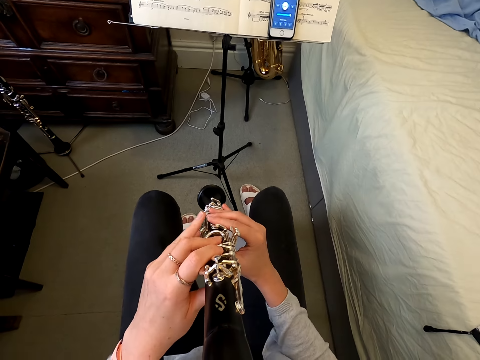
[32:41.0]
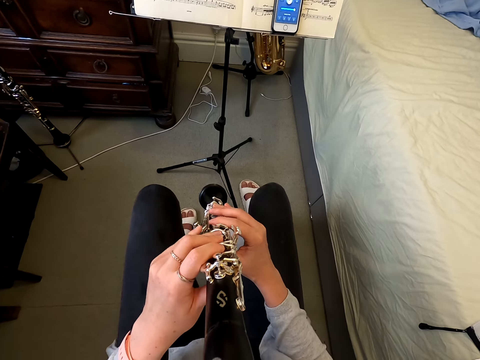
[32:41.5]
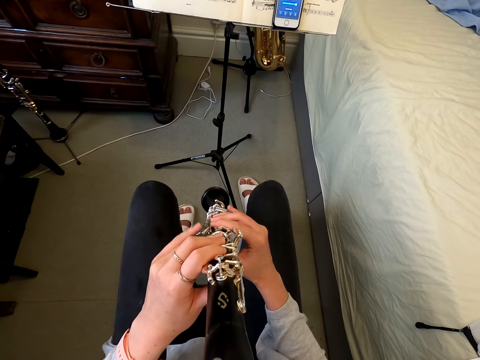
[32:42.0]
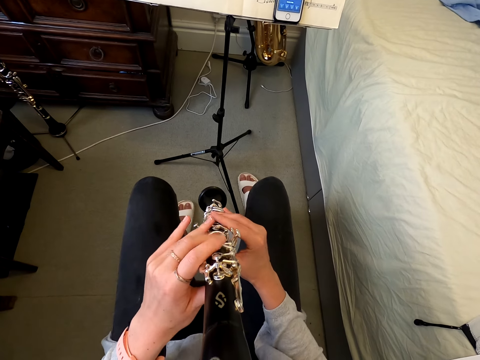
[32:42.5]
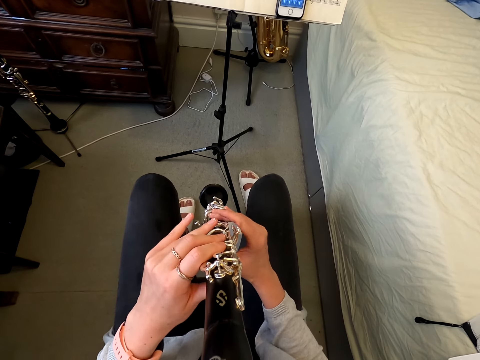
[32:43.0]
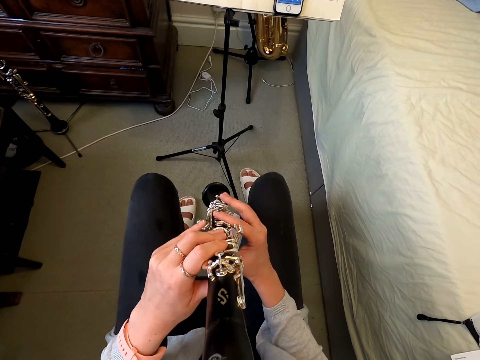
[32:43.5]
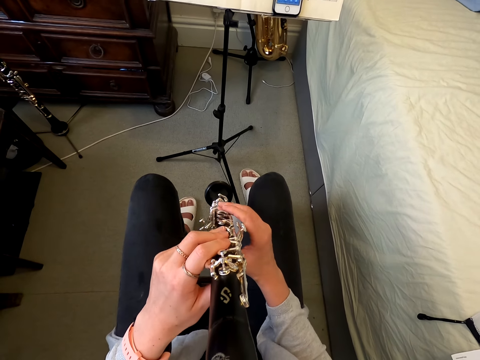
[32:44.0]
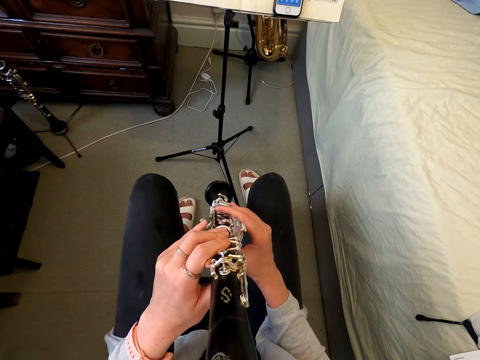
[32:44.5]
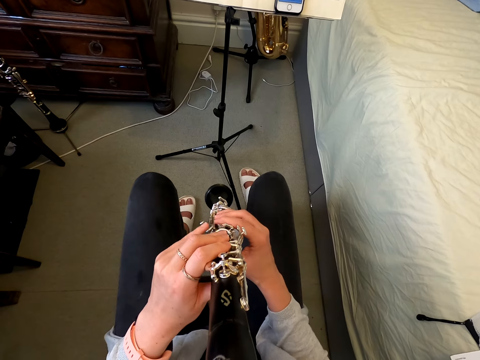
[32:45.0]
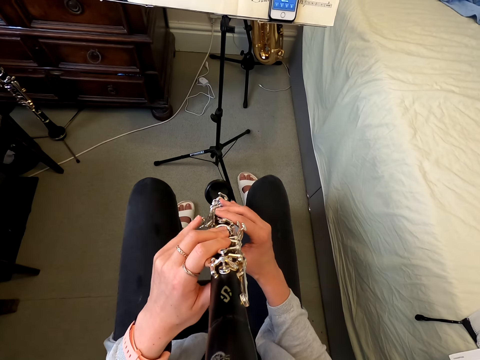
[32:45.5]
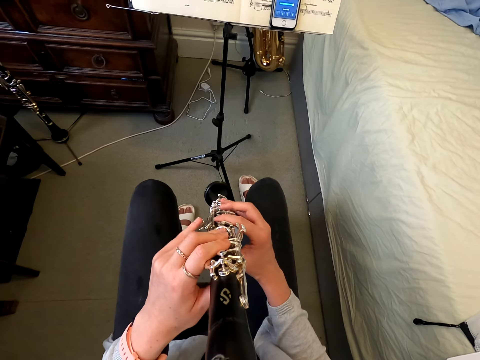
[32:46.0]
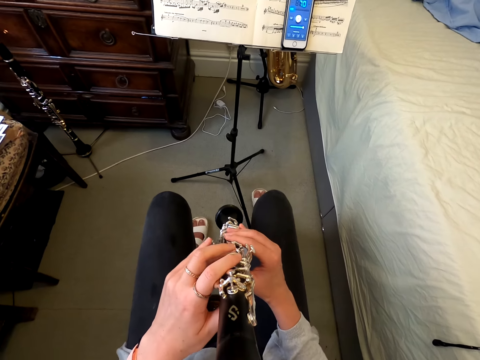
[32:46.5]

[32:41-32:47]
The camera wearer plays the clarinet.

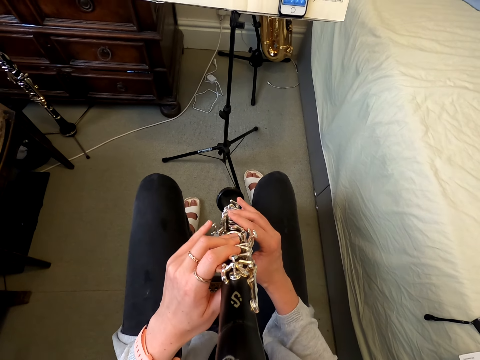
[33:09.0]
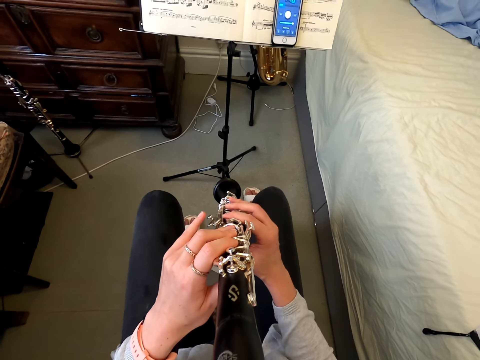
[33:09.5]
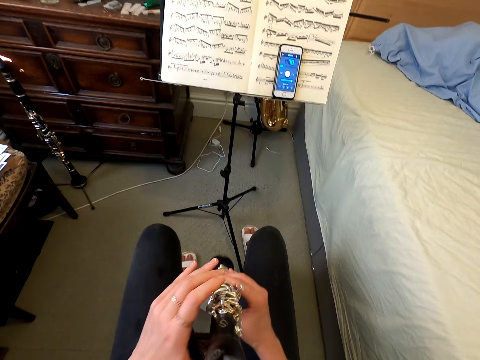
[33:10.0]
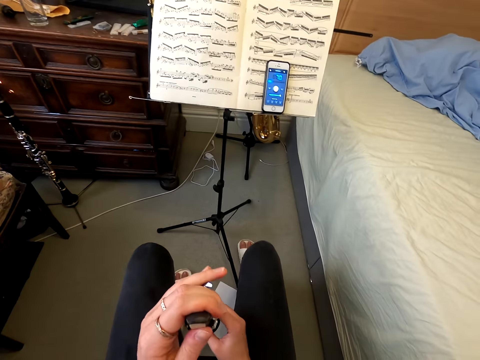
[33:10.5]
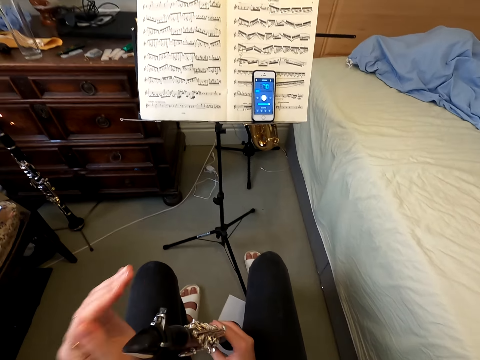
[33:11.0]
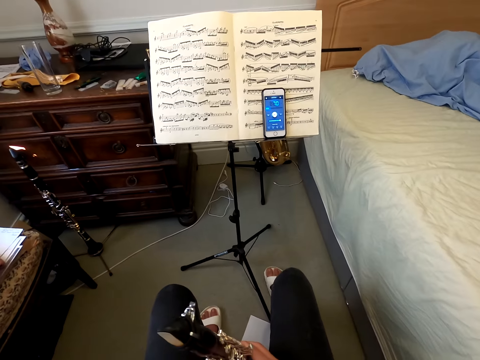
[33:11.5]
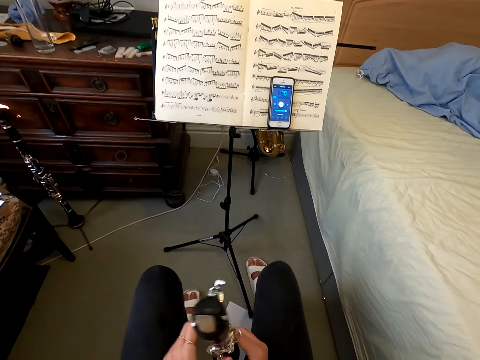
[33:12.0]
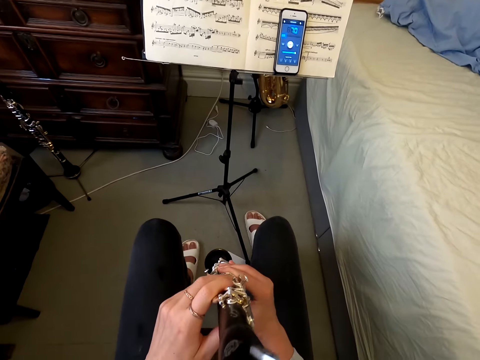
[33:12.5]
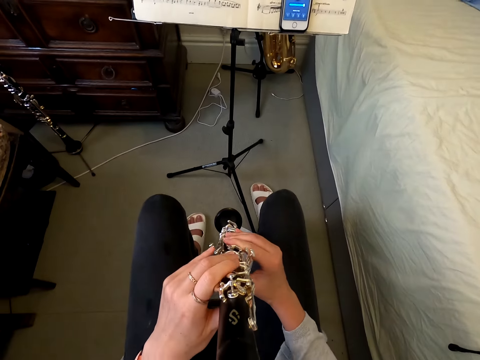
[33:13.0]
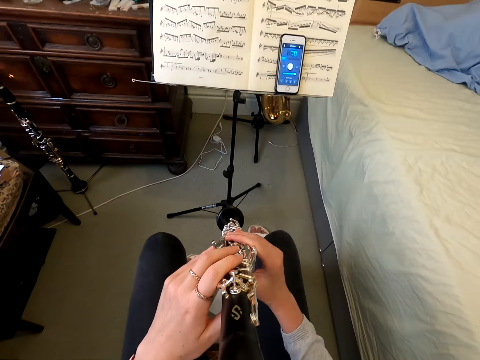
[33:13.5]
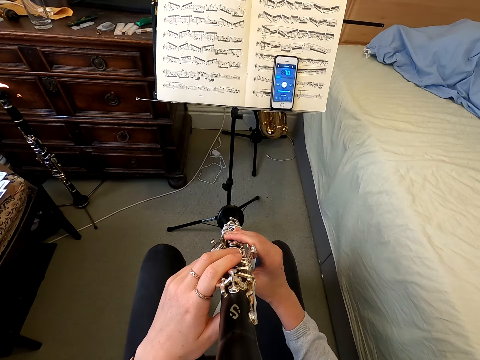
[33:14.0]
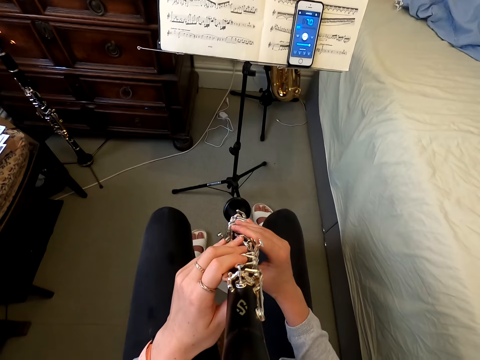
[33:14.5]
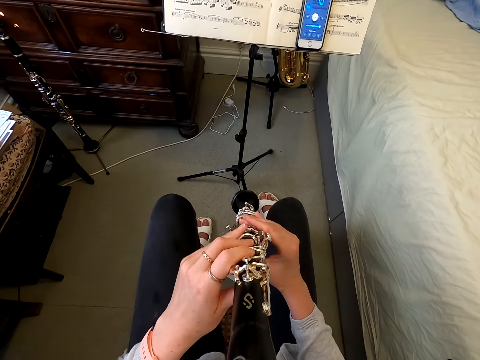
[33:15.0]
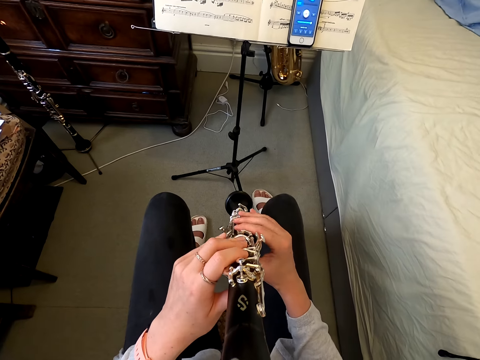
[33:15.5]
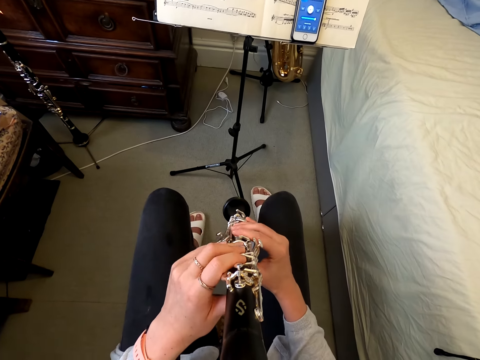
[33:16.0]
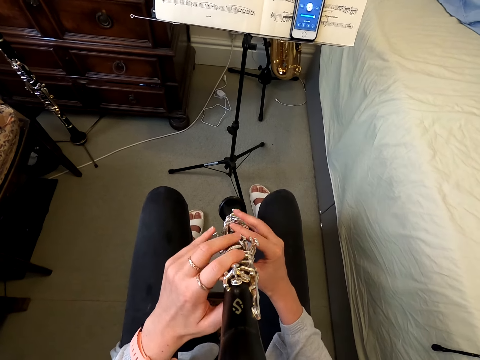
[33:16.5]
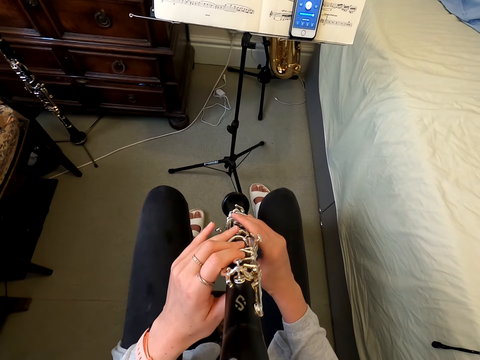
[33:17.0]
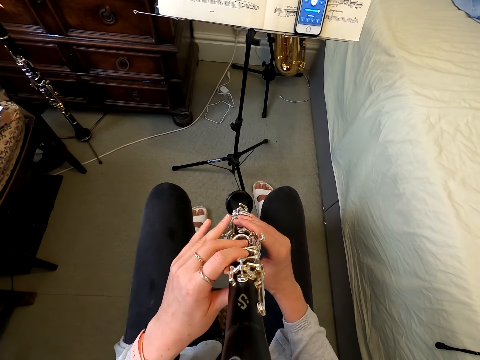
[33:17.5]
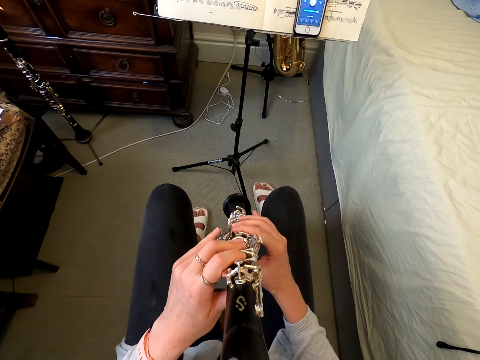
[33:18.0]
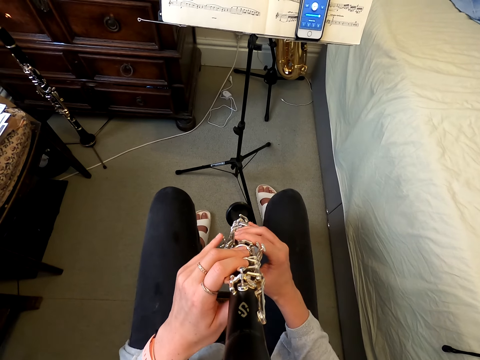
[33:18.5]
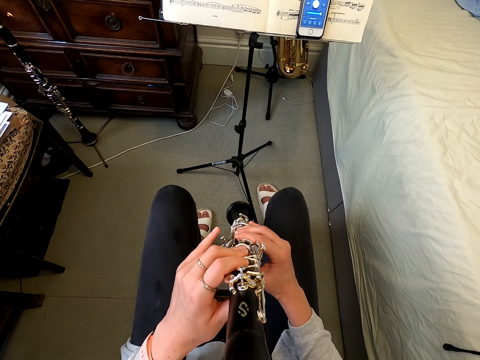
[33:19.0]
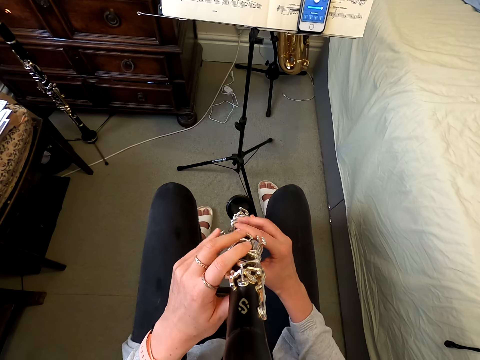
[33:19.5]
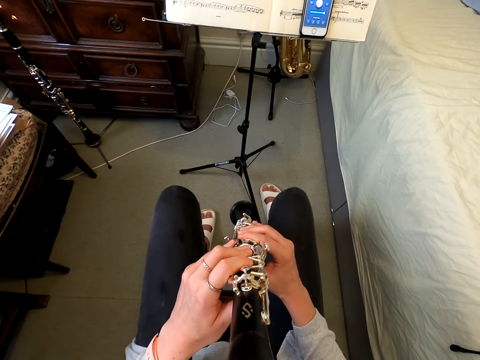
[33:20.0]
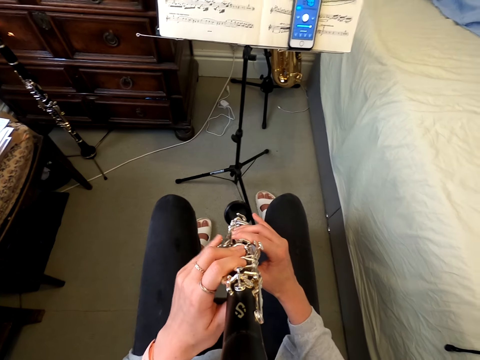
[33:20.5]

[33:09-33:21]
The camera wearer holds a reed instrument or clarinet. They touch the clarinet. They play the clarinet.

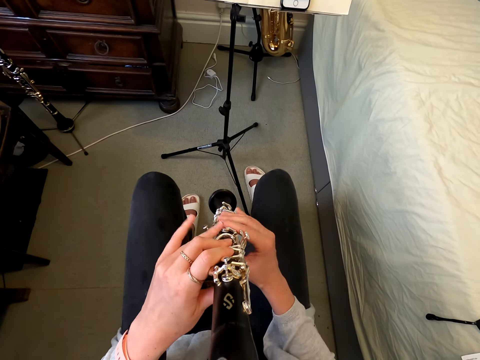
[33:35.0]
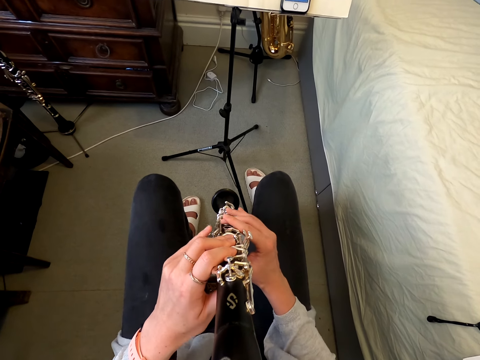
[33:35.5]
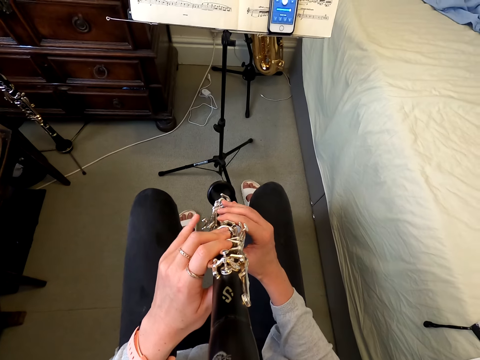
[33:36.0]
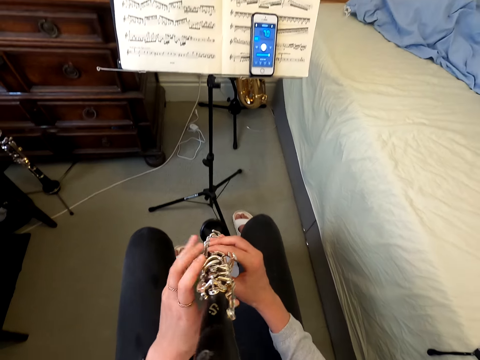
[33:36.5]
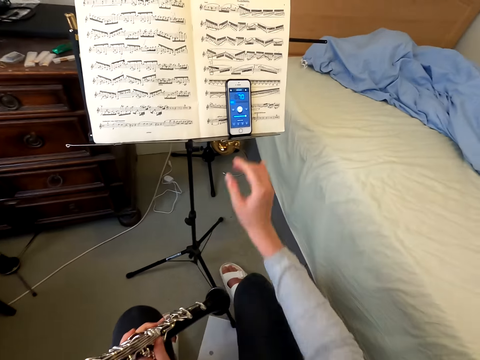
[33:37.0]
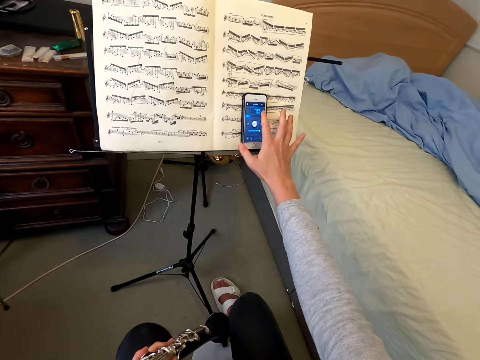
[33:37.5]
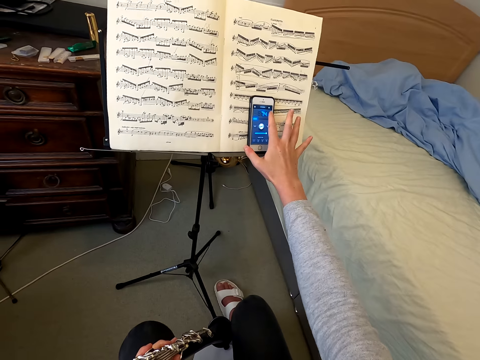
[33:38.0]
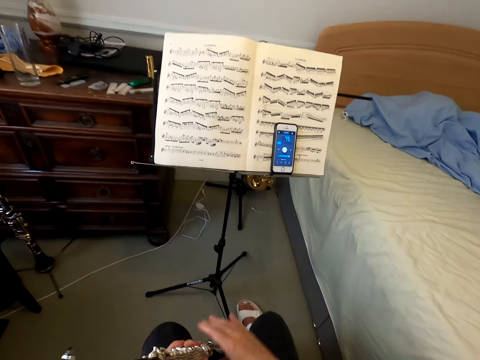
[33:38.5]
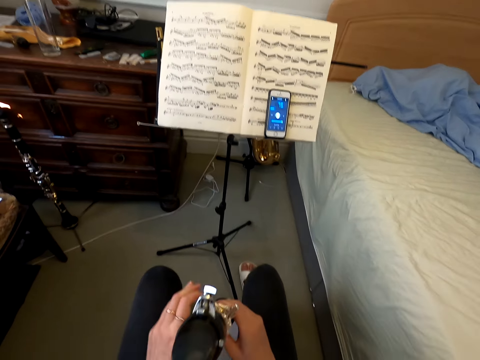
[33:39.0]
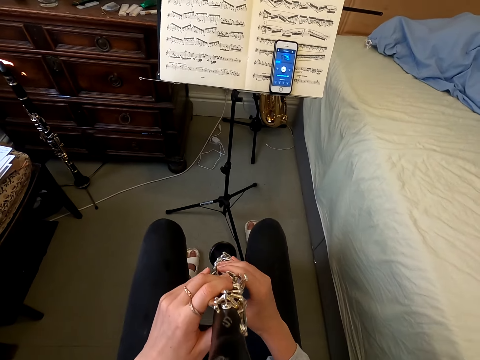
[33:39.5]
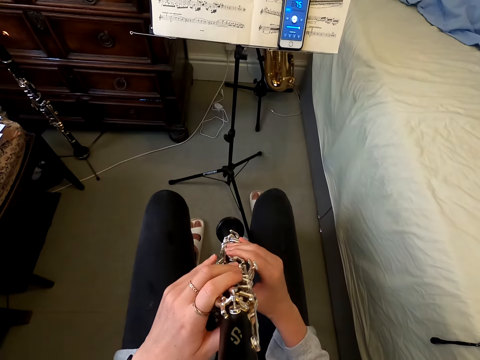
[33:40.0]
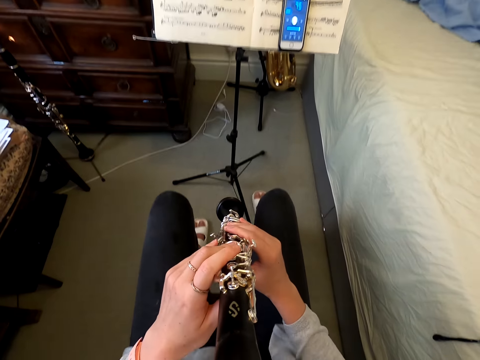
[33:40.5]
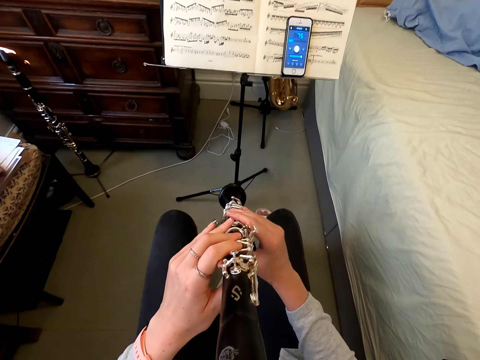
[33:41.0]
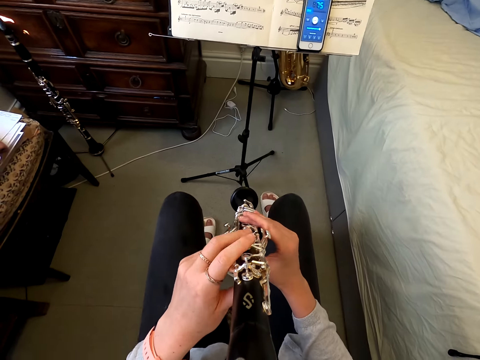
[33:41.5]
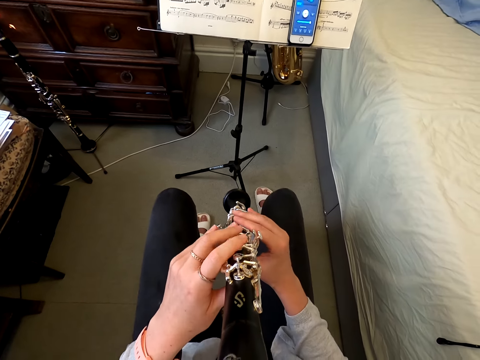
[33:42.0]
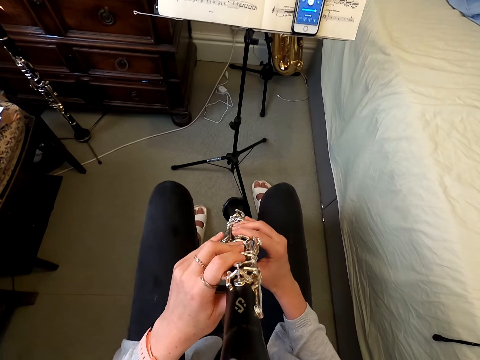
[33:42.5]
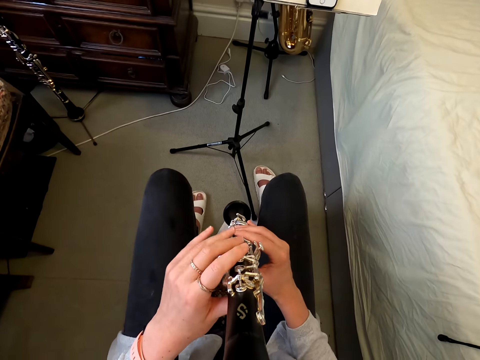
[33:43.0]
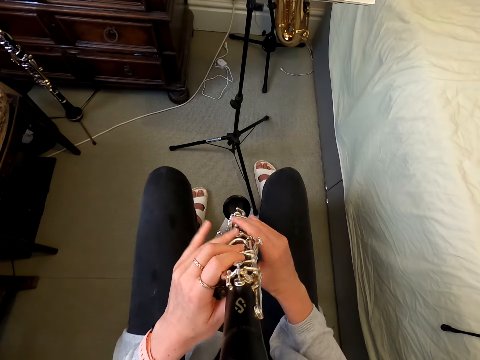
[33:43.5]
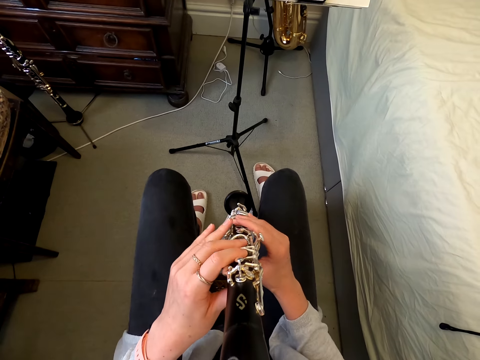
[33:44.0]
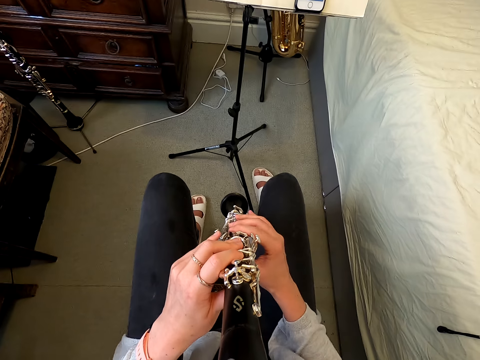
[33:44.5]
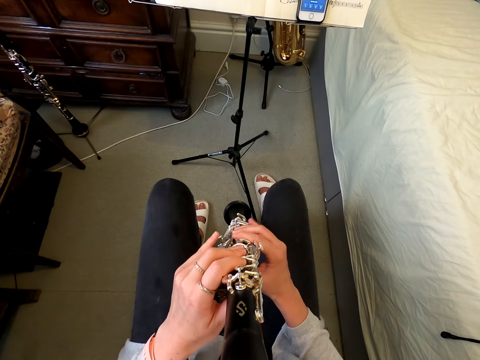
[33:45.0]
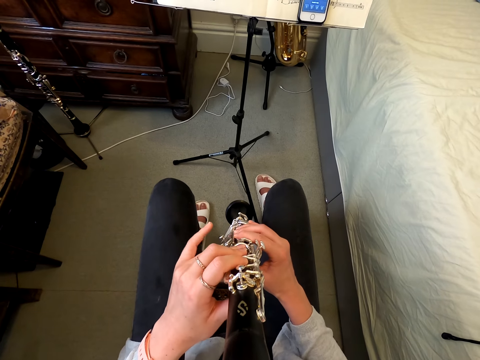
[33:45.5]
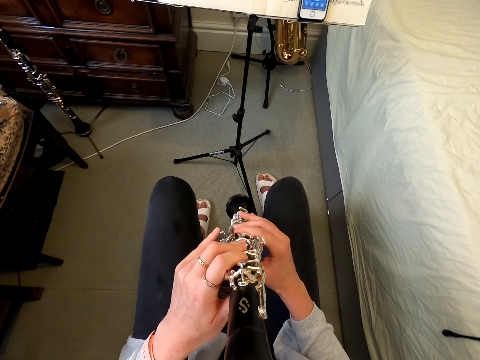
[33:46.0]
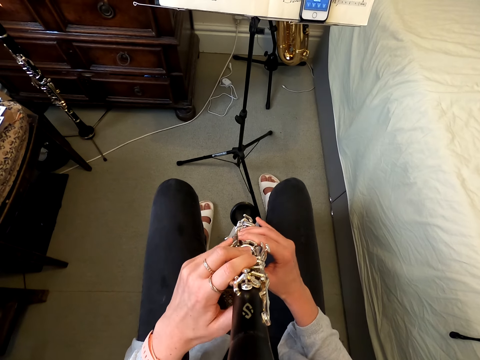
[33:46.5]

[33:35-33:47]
The camera wearer holds a reed instrument or clarinet. They tap the phone. They touch the clarinet, hold the clarinet, and play the clarinet.
